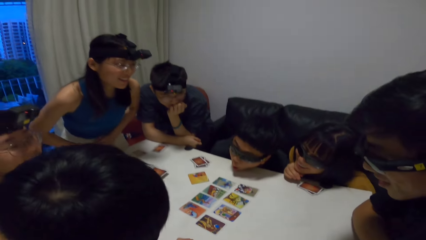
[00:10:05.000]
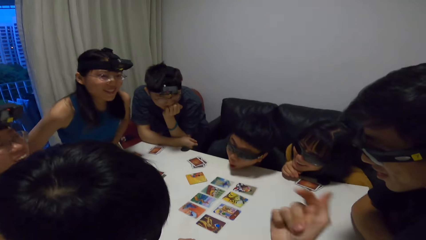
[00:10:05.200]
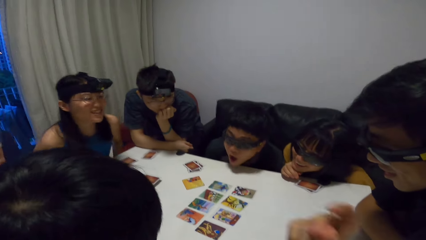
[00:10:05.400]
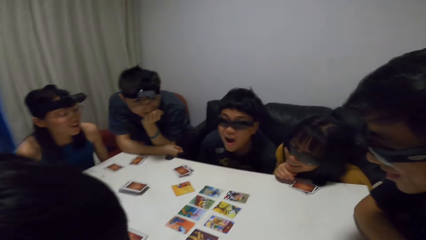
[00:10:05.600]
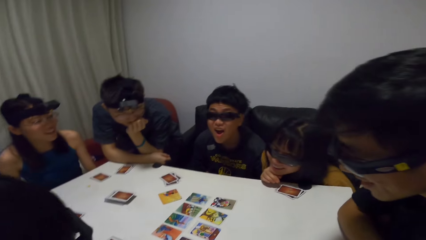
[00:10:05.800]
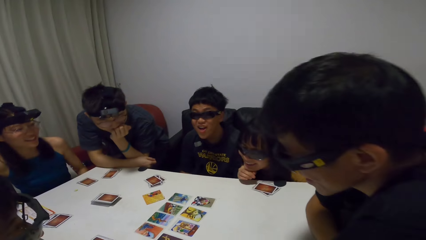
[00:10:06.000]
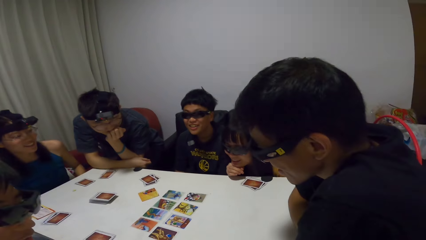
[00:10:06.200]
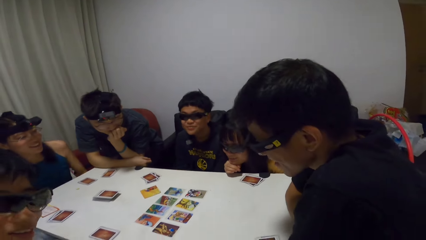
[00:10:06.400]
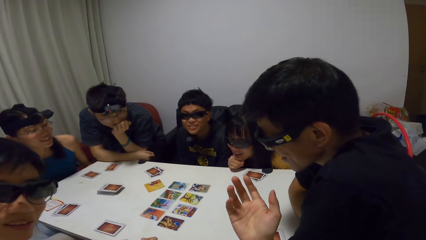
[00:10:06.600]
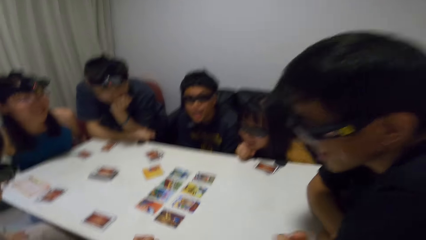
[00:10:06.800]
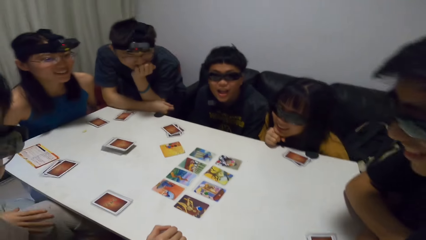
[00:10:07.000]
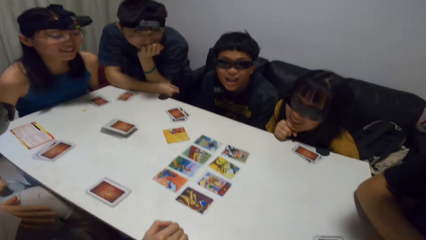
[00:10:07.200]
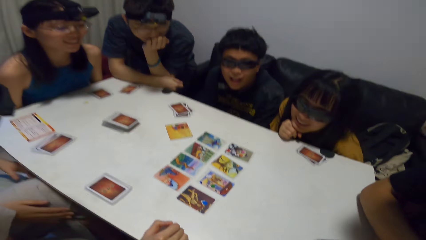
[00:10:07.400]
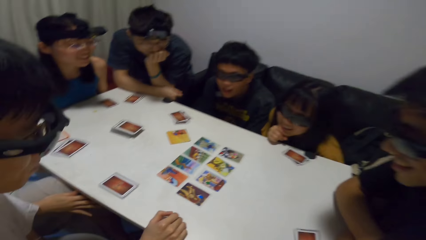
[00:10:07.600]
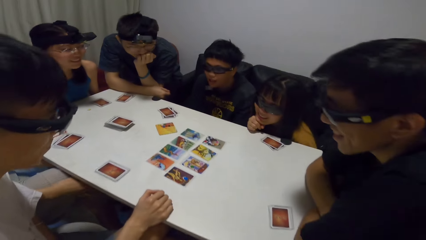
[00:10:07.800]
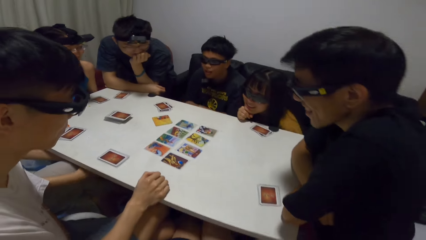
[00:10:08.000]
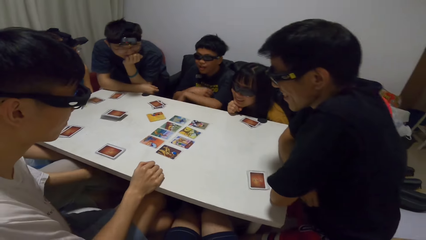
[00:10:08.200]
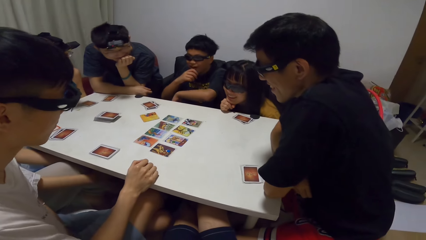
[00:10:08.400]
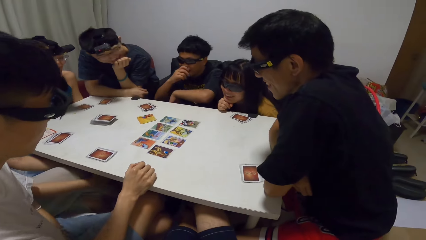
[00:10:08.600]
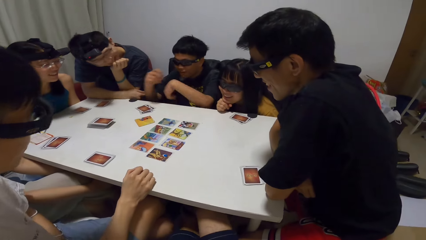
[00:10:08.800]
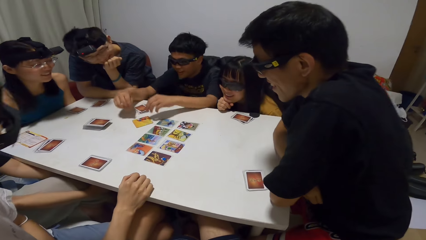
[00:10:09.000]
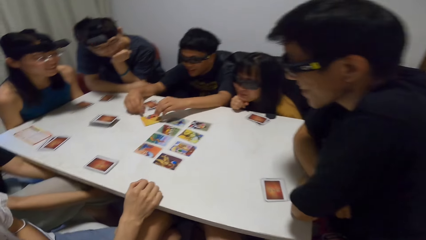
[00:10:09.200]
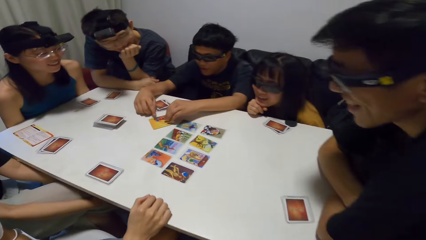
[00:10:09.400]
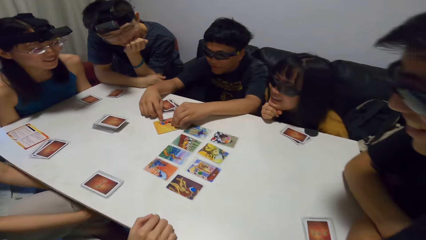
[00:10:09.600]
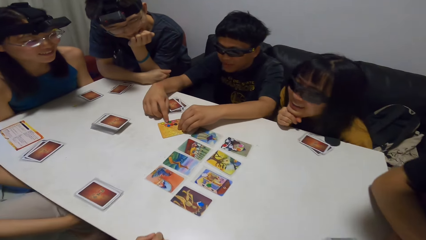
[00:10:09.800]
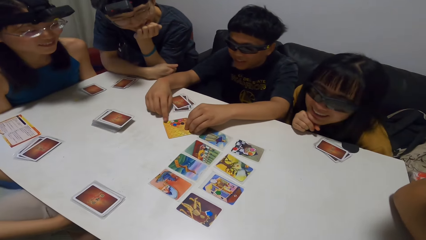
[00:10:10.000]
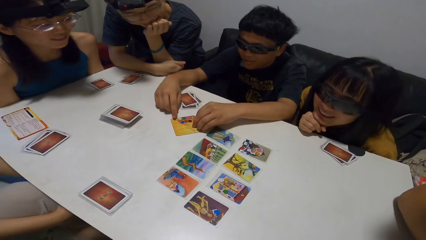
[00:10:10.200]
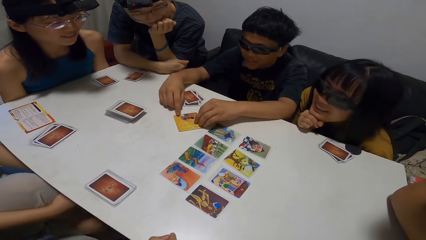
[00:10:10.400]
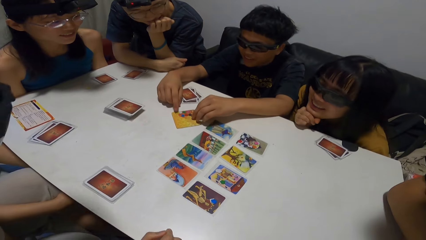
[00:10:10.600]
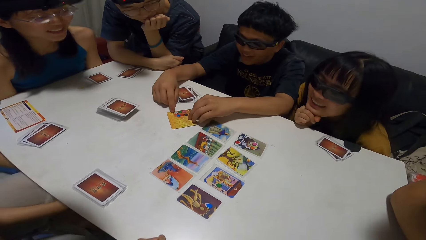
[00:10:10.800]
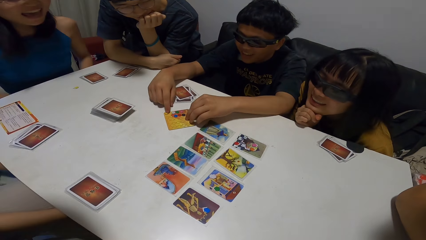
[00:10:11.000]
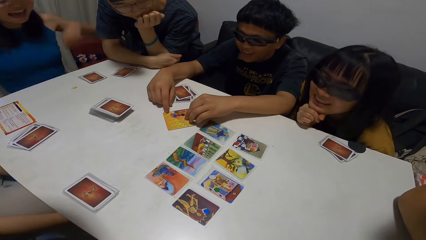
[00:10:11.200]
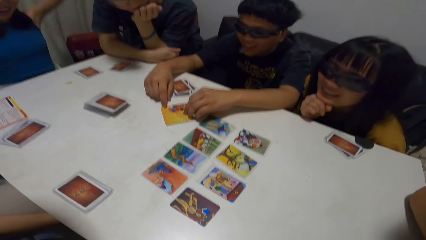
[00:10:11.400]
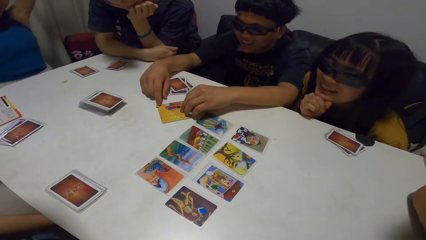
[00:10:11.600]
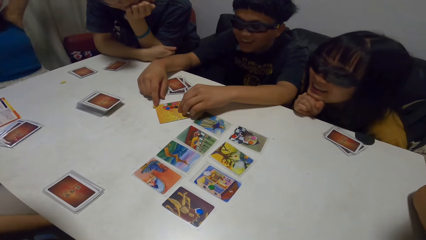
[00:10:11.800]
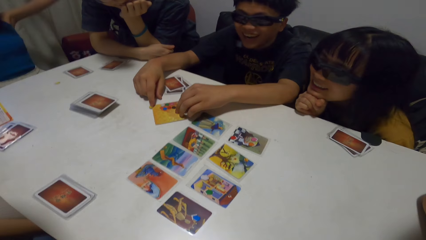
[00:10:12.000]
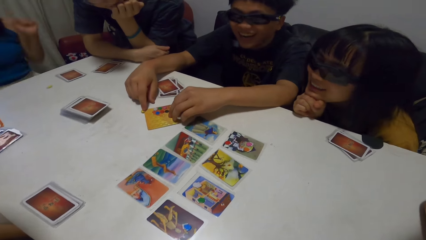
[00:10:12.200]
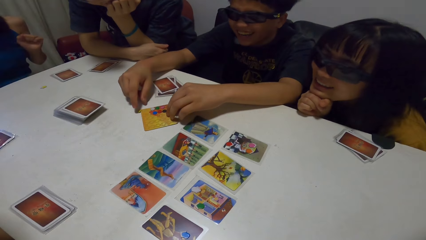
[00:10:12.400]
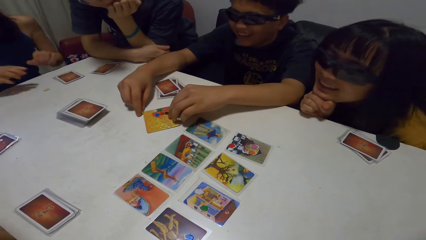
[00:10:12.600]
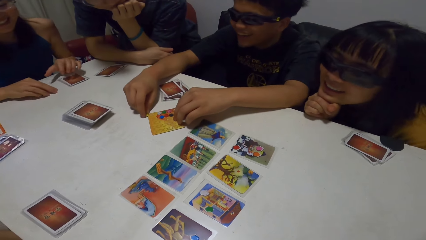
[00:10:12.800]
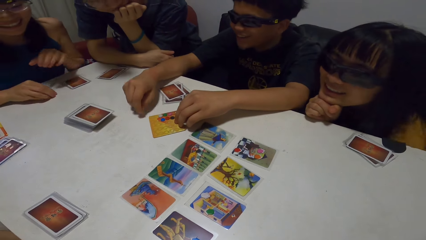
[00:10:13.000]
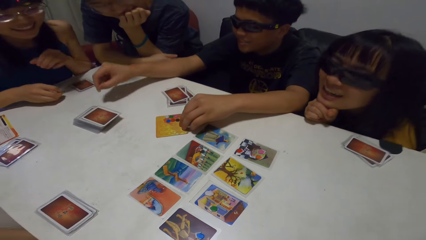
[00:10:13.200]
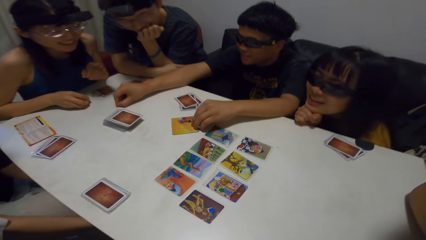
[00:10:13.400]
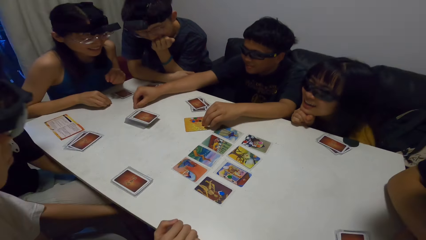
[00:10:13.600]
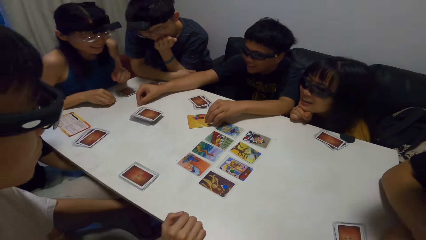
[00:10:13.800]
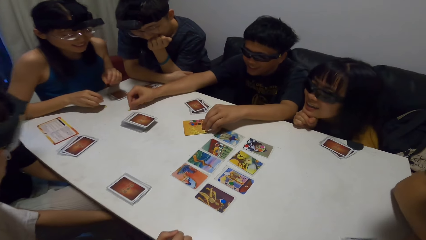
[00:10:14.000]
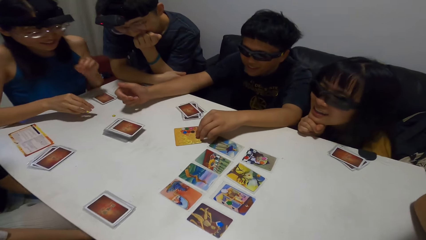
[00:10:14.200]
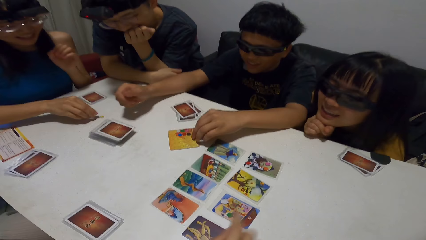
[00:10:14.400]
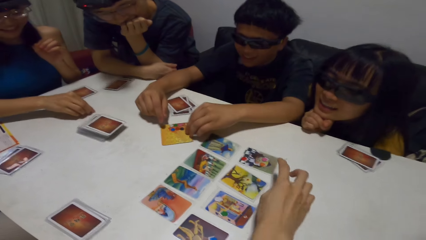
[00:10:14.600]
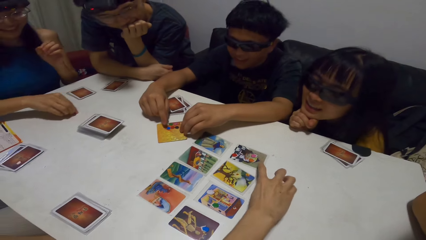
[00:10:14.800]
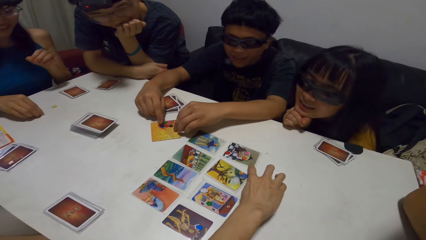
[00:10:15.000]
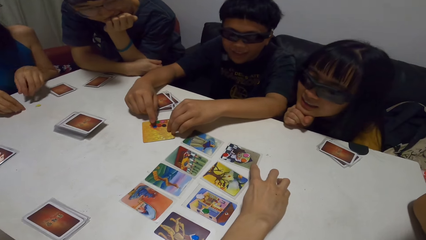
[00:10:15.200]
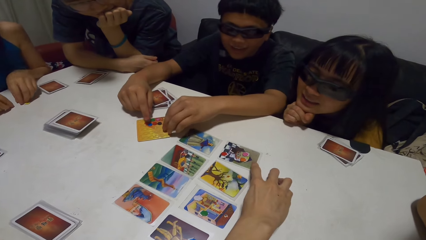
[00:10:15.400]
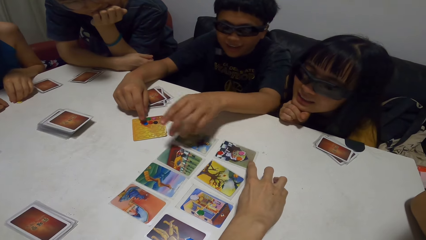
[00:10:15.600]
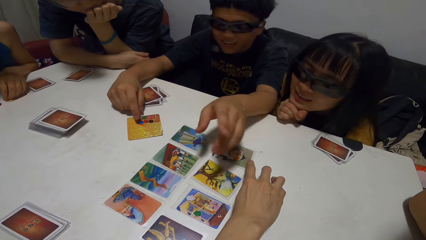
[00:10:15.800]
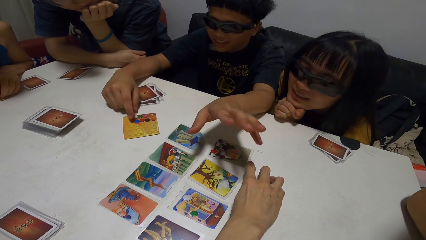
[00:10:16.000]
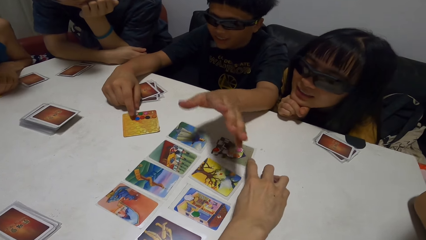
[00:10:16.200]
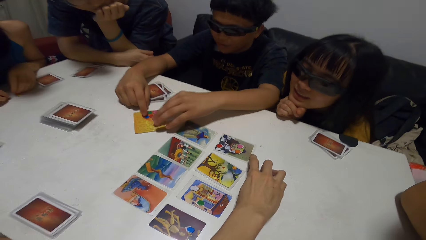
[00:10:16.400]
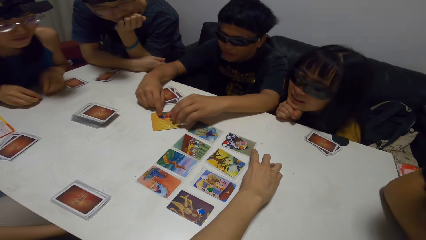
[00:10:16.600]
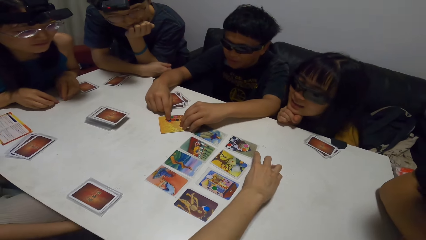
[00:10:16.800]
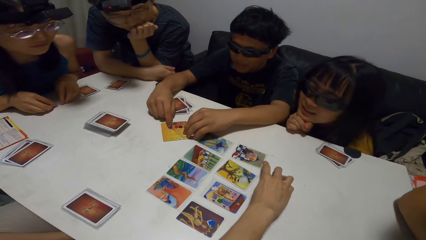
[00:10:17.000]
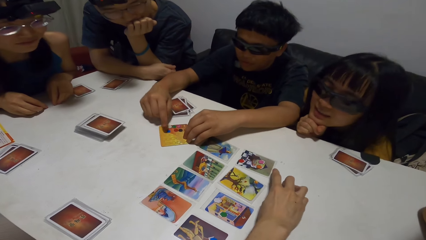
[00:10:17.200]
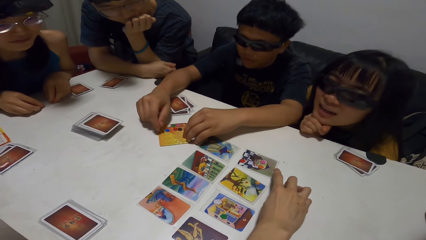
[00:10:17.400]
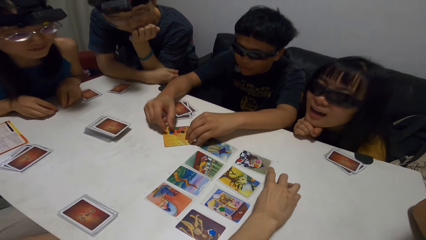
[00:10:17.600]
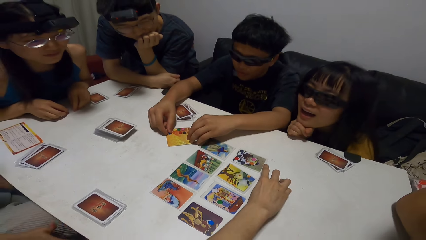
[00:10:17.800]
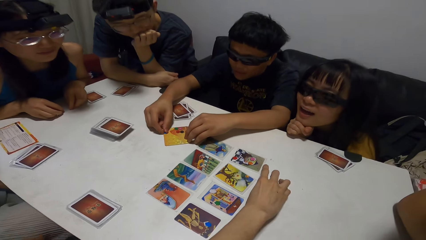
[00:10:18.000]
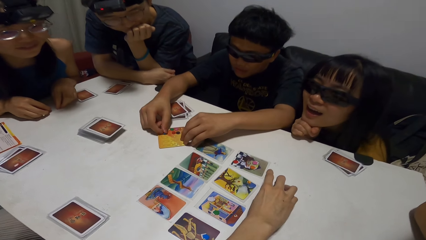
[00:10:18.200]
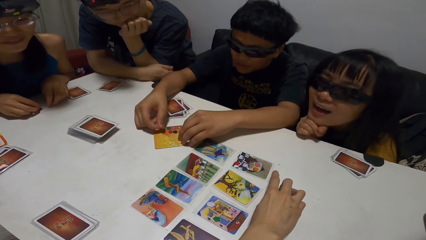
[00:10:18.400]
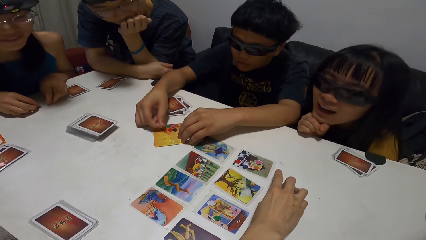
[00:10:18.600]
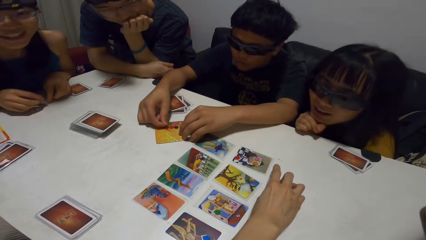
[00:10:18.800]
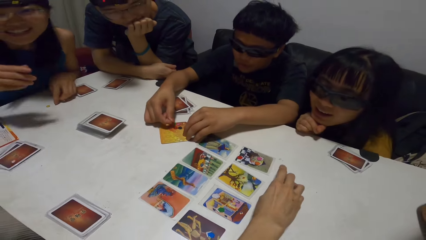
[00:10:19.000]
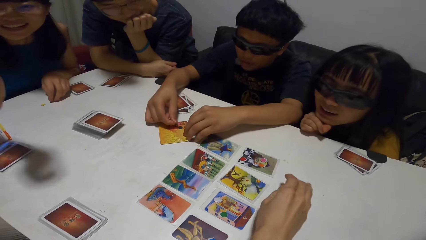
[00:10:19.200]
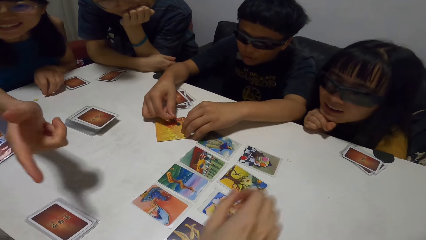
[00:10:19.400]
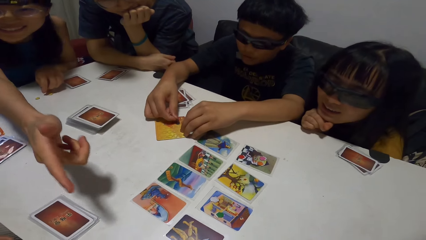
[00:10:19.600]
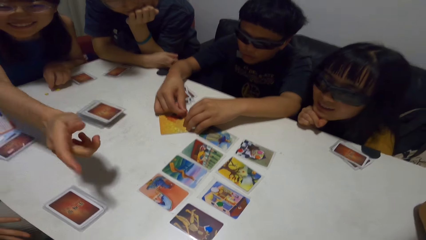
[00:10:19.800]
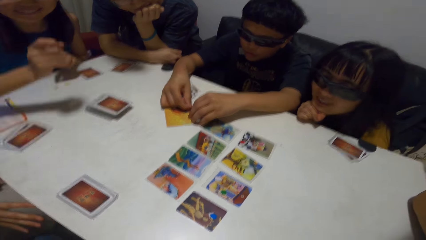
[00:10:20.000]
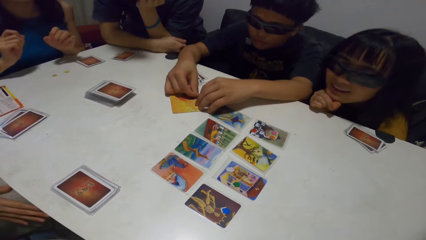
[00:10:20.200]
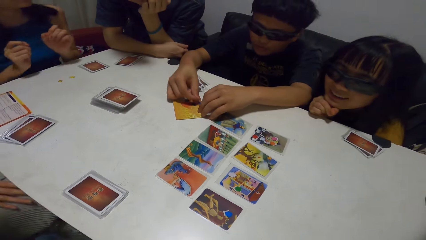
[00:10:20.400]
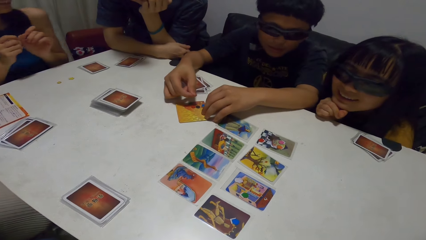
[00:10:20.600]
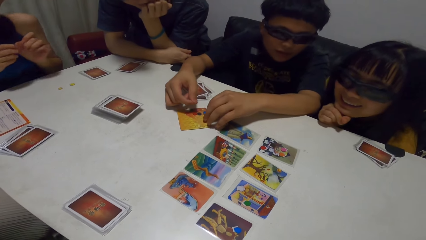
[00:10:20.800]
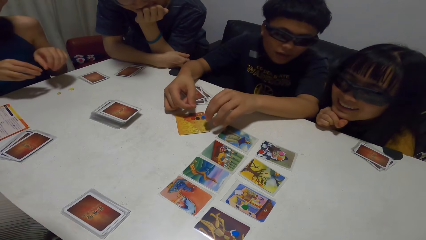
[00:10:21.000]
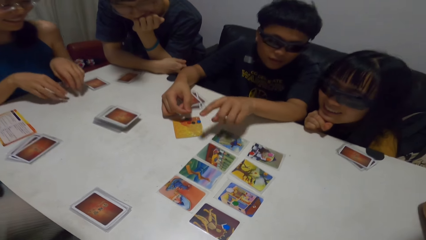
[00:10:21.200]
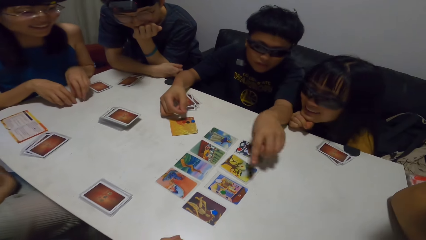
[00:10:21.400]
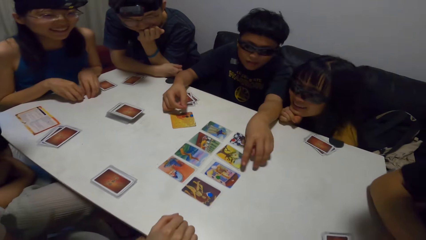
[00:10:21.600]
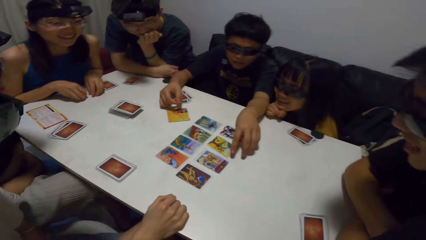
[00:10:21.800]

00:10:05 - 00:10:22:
A lady sits on the chair. The camera wearer gesticulates with his hands. He converses. A man touches the card on the table. The lady jubilates. The man picks up a paper from the card and drops the paper in front of the lady on the table. The lady moves the paper on the table. The lady picks up something. A person points on a card. The man checks the paper on the card. The lady points towards the camera wearer.
